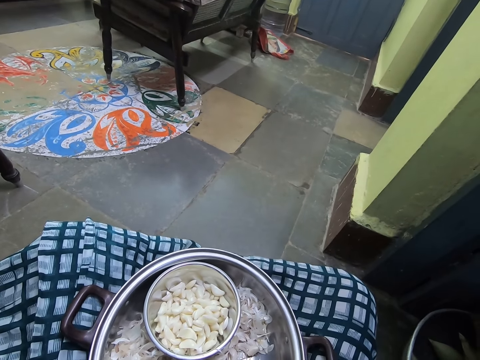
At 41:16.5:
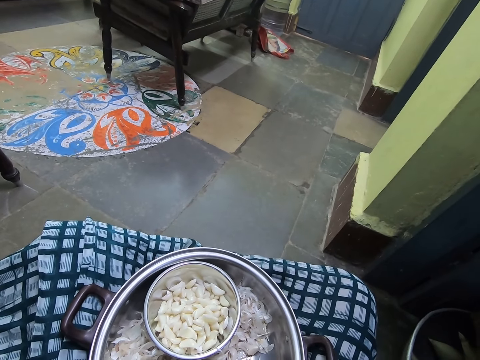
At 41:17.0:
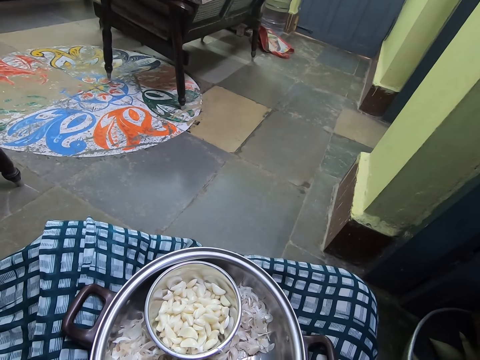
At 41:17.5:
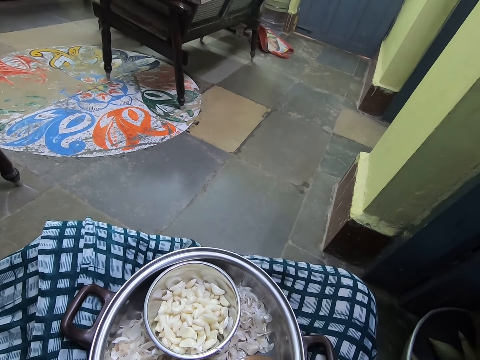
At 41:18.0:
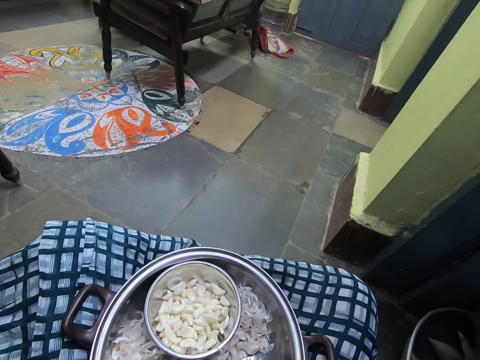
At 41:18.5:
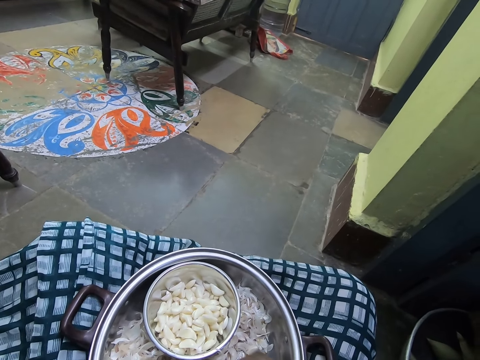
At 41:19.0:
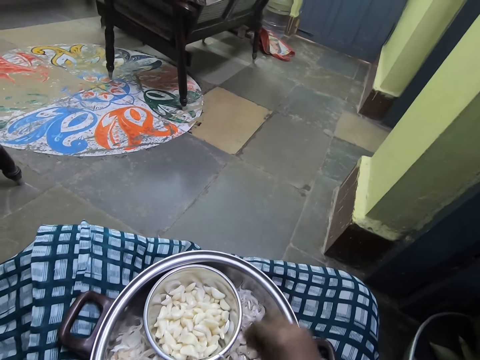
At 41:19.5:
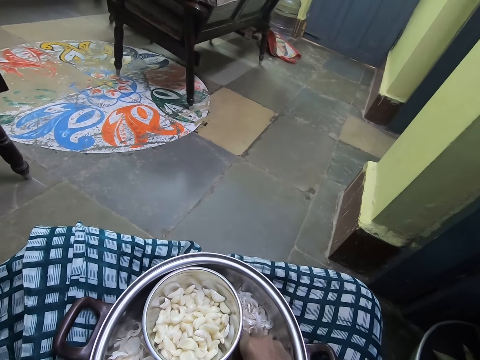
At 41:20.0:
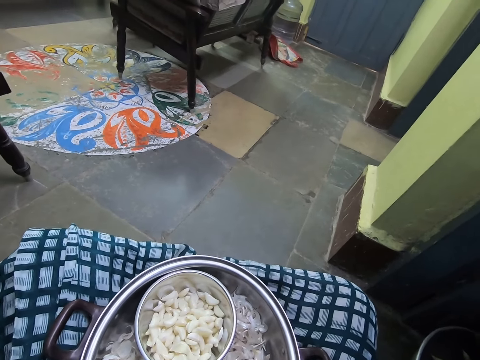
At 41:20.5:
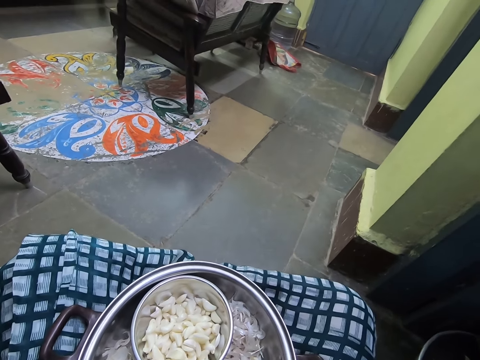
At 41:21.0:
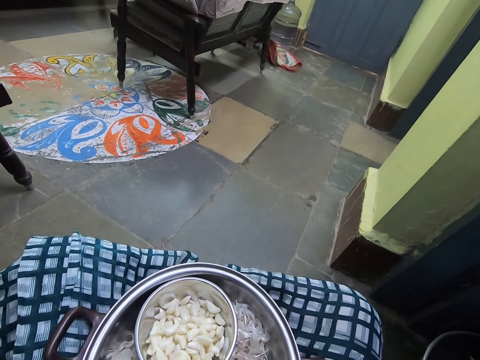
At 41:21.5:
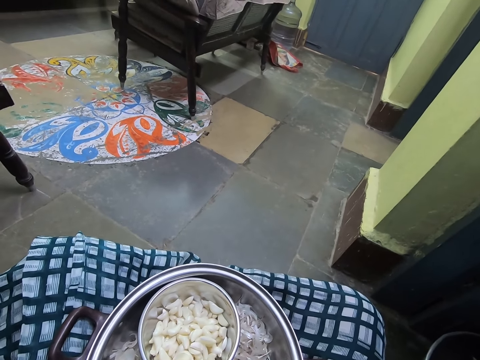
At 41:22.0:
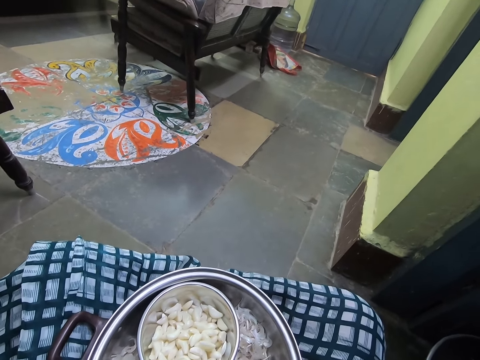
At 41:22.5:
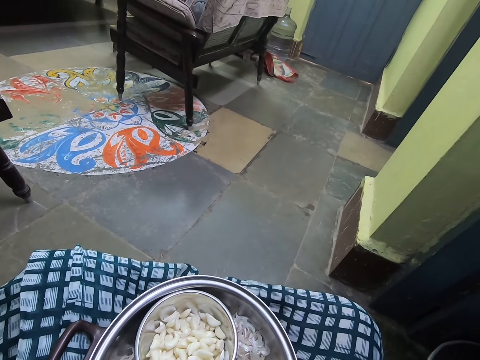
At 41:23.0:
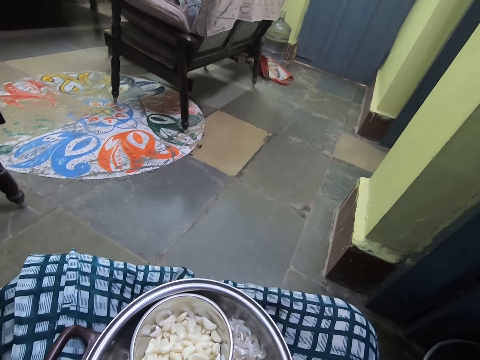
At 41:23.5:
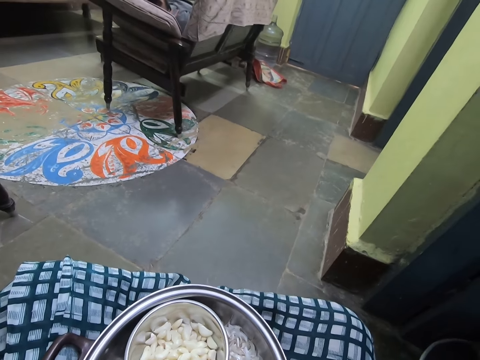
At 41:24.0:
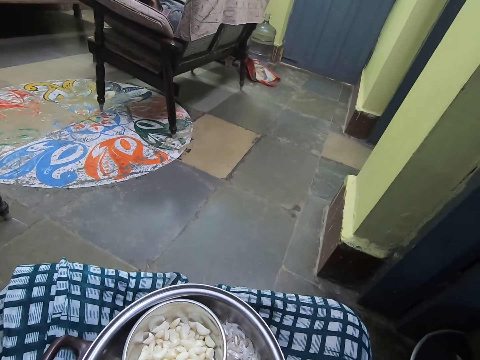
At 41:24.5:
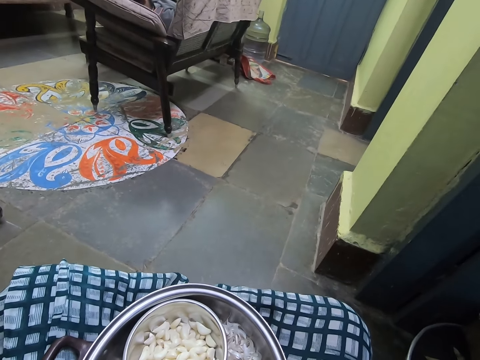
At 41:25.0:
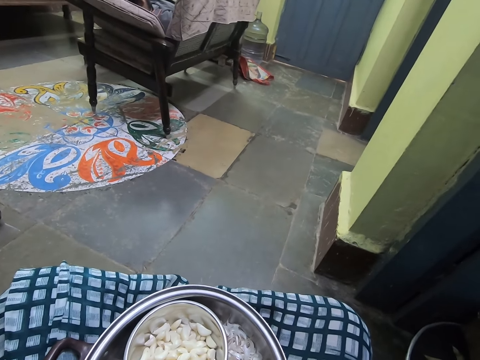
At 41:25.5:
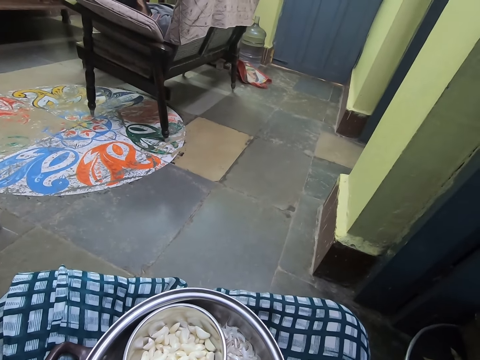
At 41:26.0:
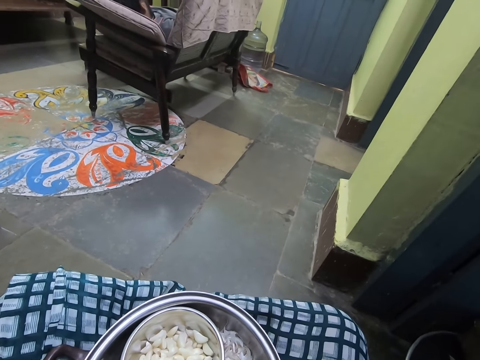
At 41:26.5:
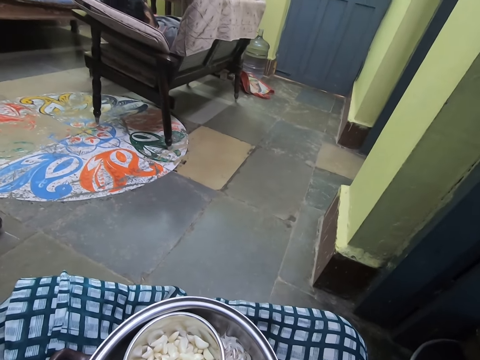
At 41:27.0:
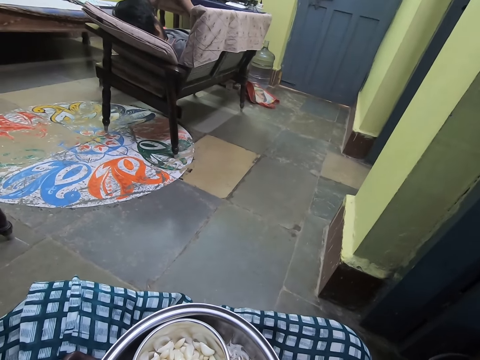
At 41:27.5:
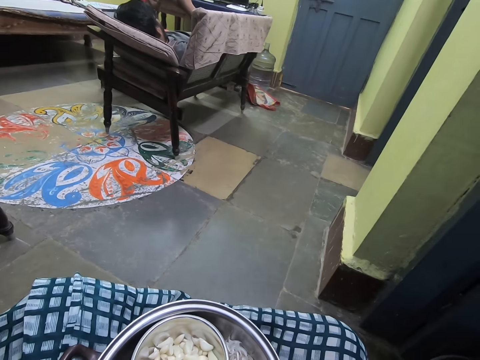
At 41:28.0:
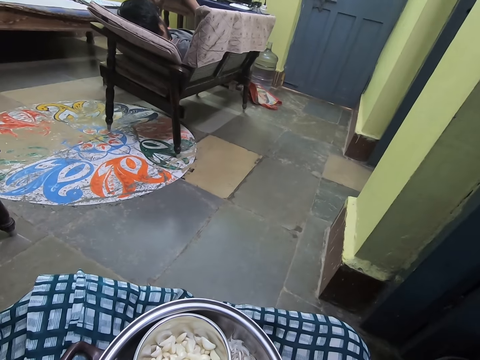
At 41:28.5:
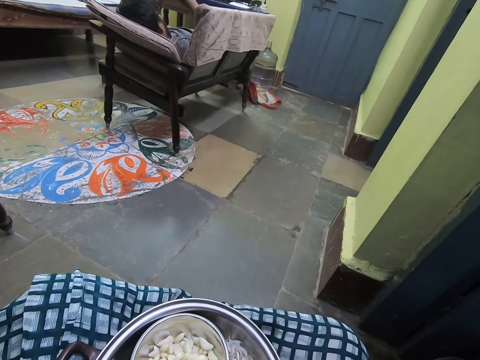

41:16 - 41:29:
The camera wearer drops a garlic clove in a bowl or plate. They pick the piece of garlic and peel the piece of garlic.

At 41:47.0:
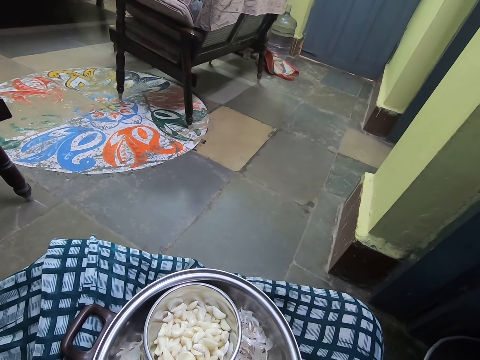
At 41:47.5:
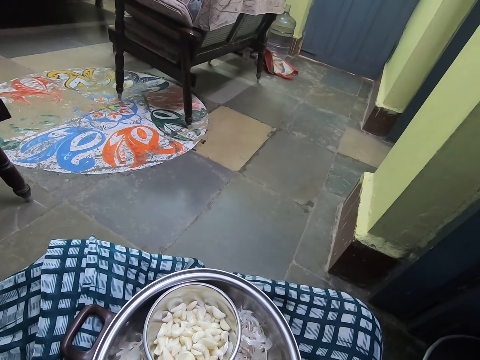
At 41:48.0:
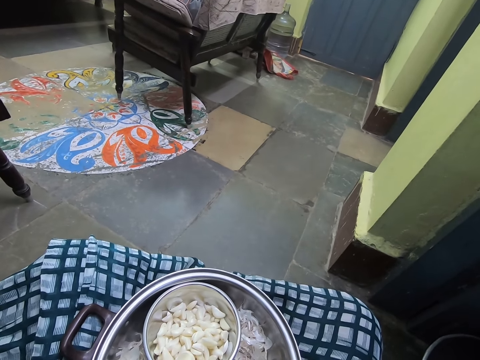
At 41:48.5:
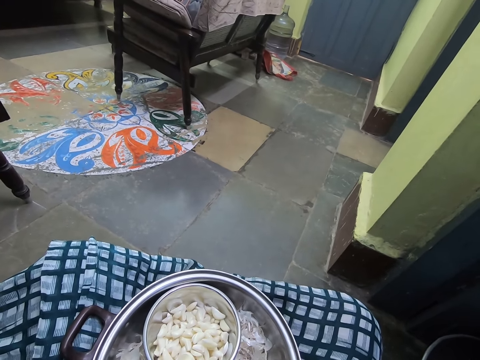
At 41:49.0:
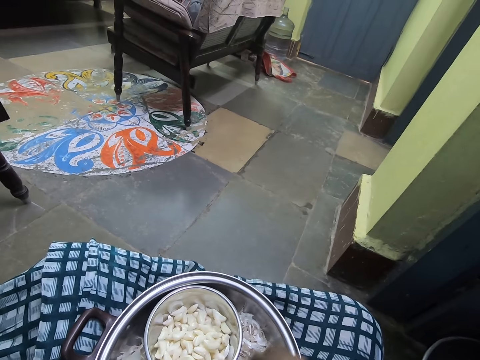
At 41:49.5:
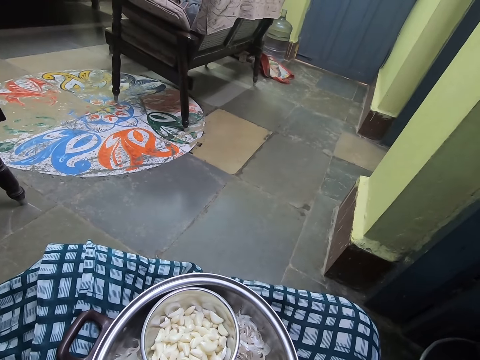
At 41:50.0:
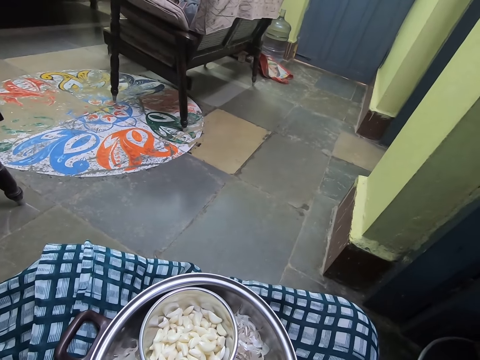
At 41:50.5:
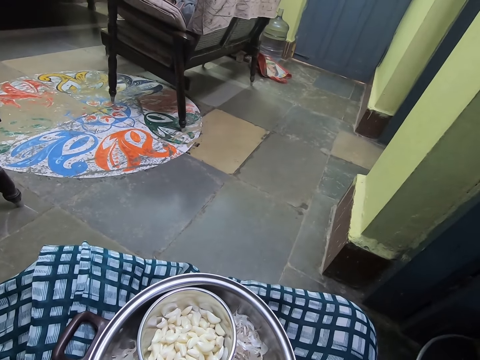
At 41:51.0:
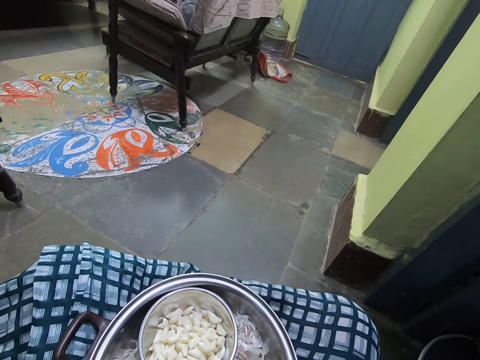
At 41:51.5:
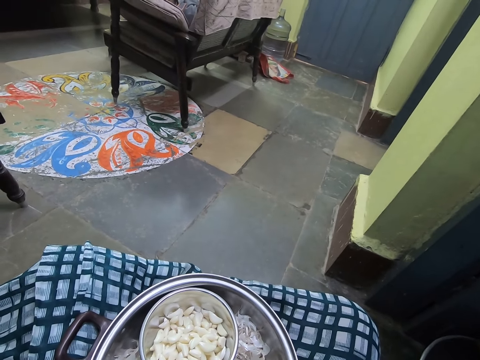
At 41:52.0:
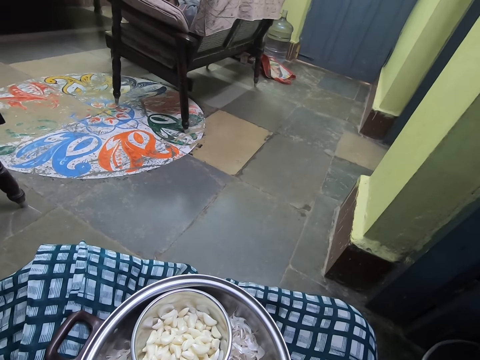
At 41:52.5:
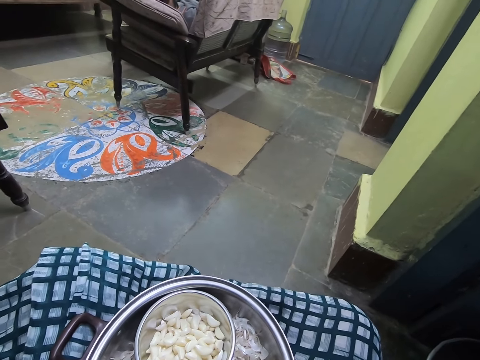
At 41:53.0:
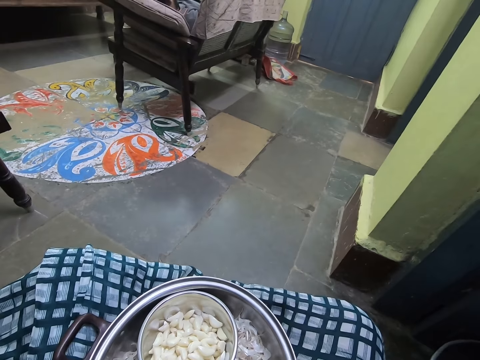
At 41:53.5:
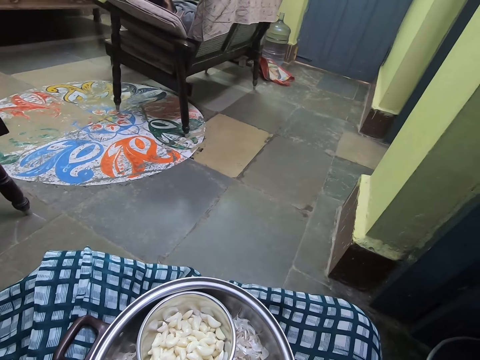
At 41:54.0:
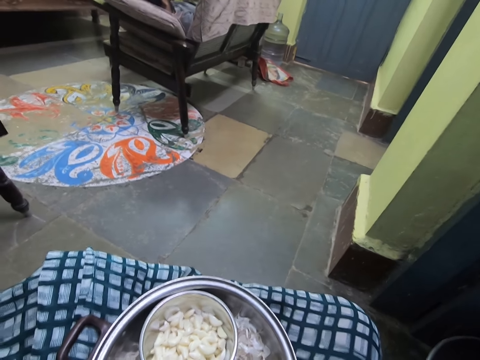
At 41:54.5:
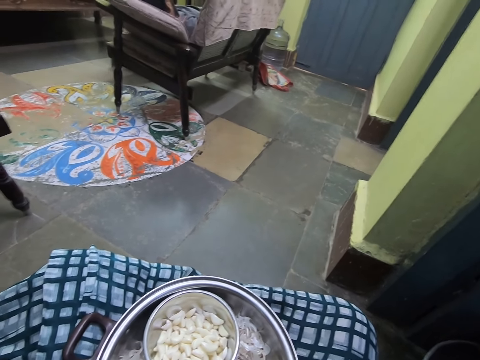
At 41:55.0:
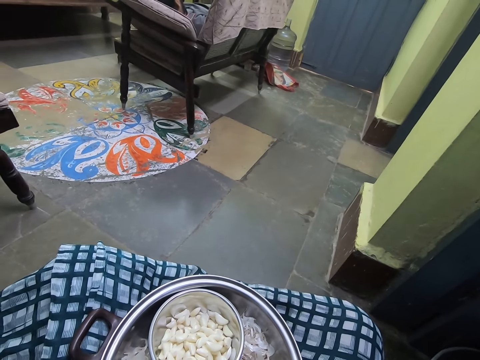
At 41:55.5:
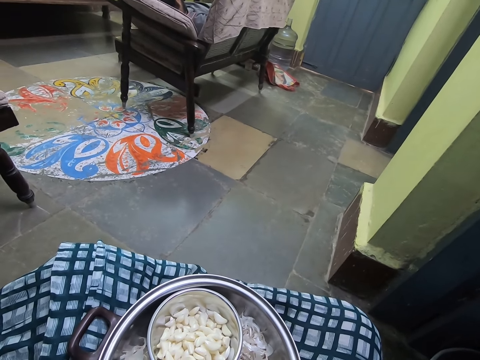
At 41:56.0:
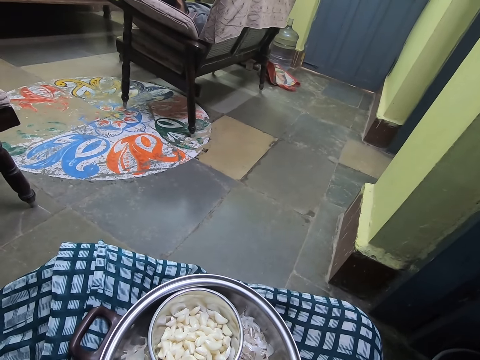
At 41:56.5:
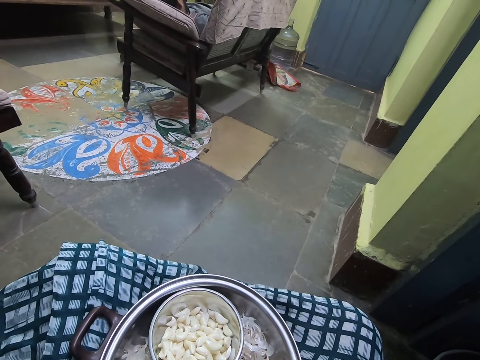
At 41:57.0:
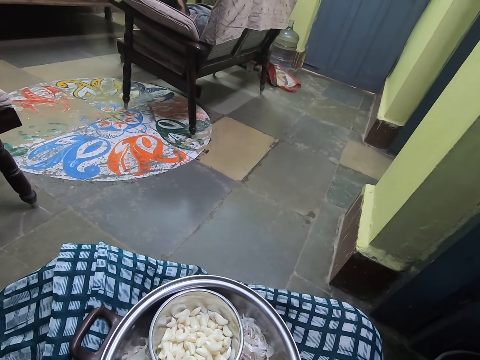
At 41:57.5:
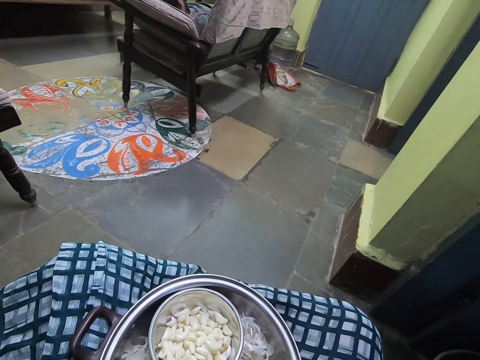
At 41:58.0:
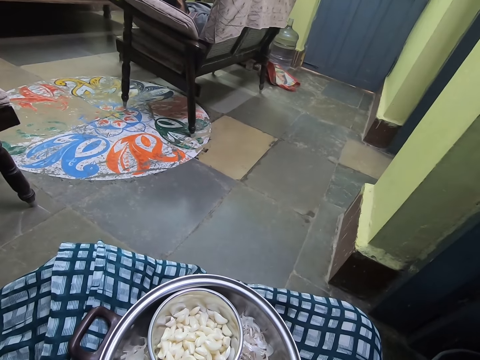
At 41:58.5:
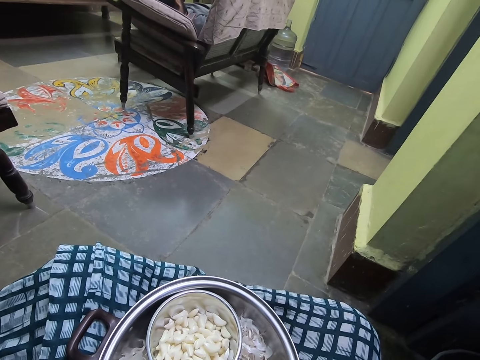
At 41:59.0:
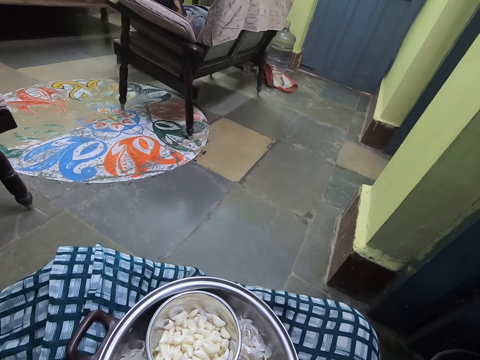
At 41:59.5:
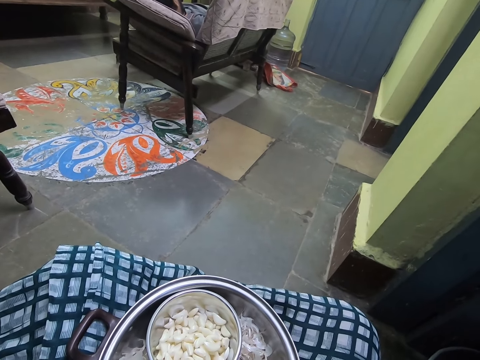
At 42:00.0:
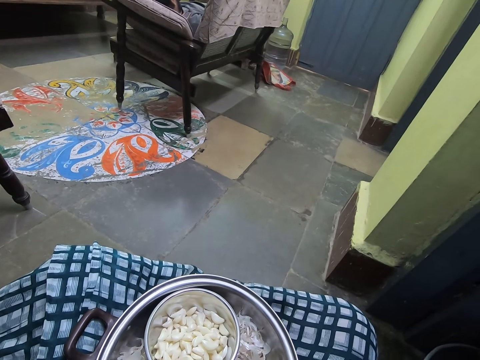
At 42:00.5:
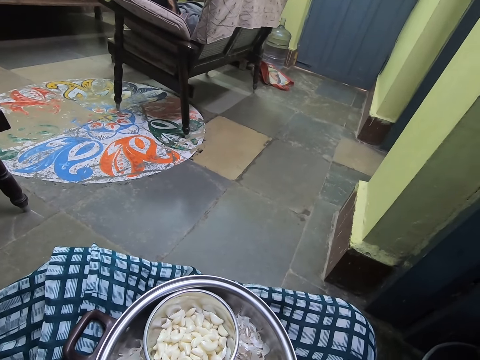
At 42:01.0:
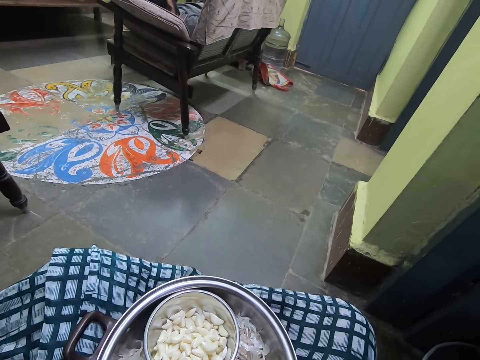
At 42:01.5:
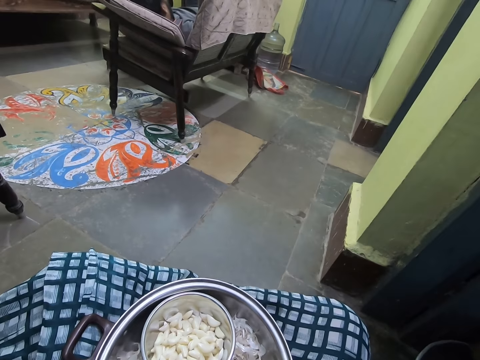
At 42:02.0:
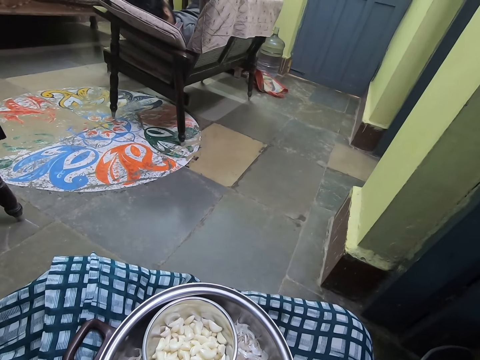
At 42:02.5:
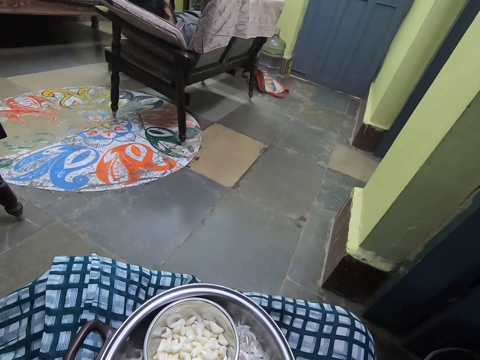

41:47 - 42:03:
The camera wearer drops the piece of garlic on the plate. They peel the piece of garlic.
